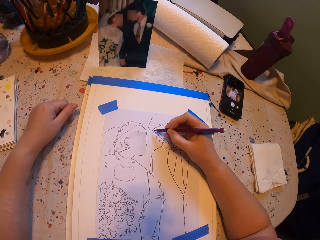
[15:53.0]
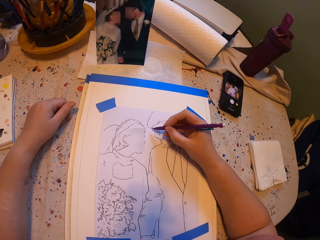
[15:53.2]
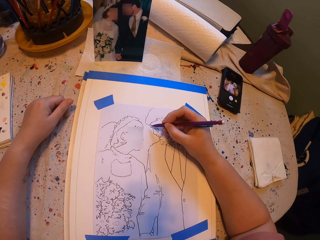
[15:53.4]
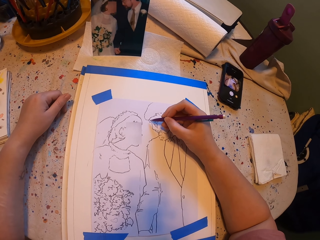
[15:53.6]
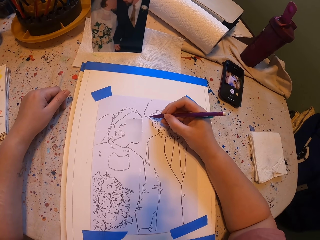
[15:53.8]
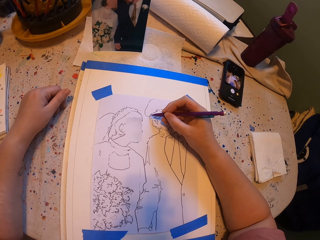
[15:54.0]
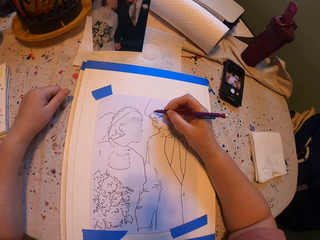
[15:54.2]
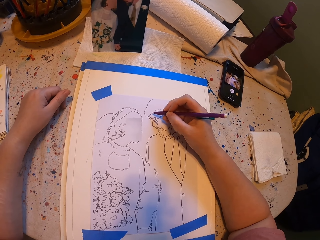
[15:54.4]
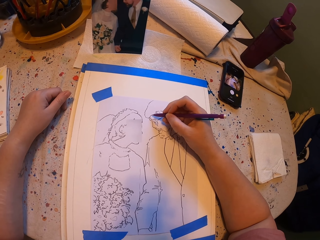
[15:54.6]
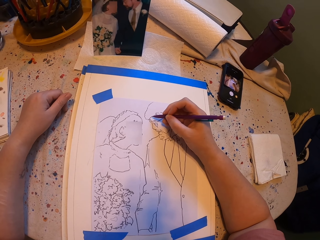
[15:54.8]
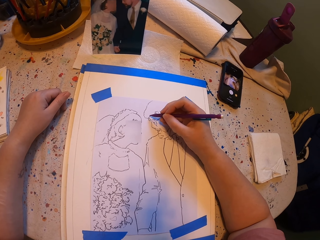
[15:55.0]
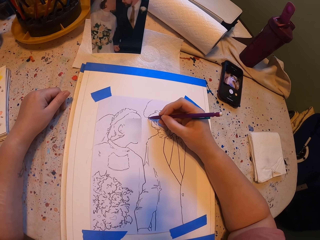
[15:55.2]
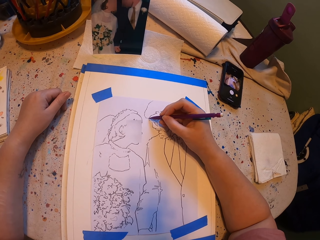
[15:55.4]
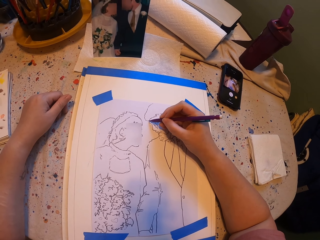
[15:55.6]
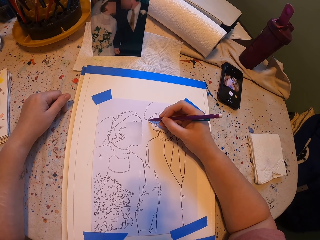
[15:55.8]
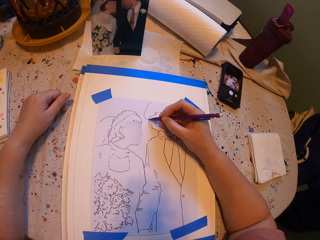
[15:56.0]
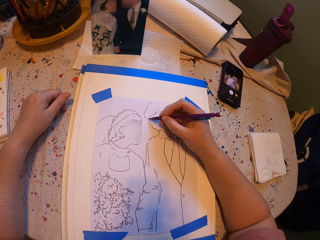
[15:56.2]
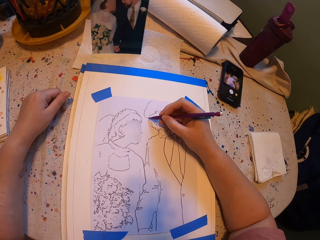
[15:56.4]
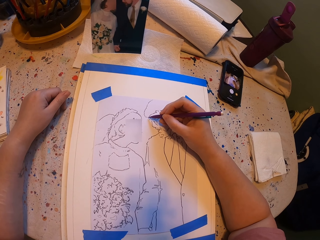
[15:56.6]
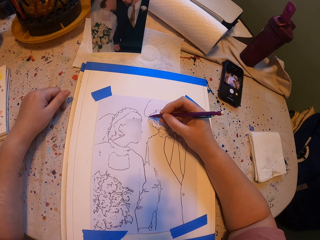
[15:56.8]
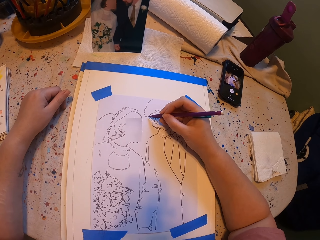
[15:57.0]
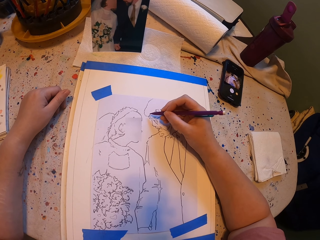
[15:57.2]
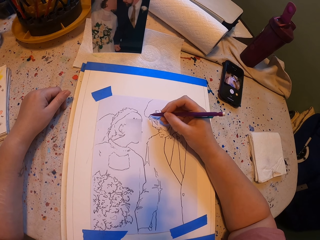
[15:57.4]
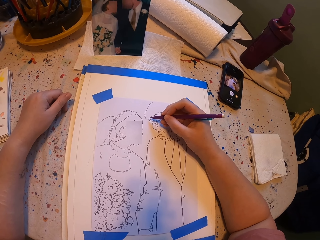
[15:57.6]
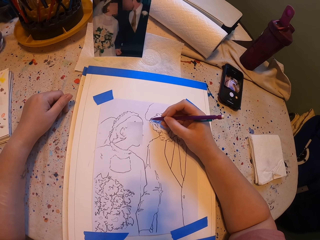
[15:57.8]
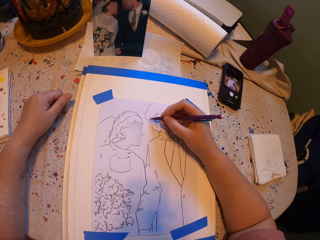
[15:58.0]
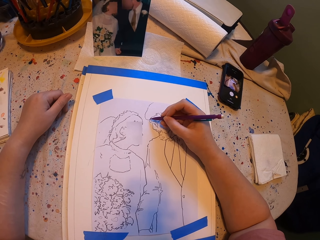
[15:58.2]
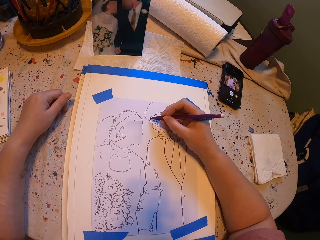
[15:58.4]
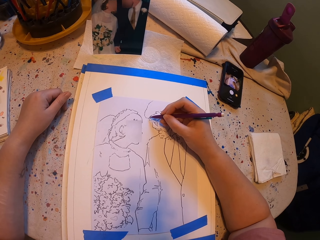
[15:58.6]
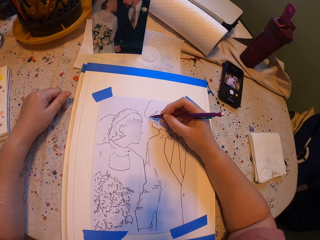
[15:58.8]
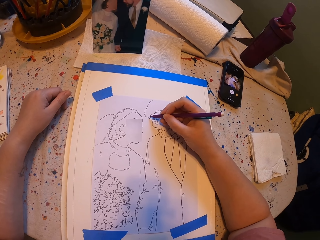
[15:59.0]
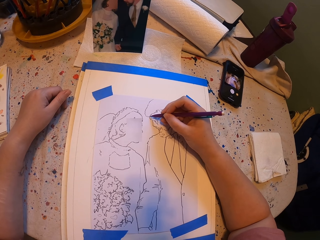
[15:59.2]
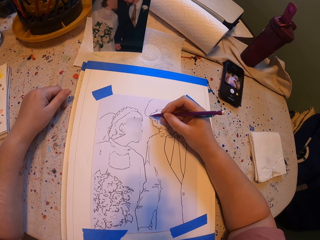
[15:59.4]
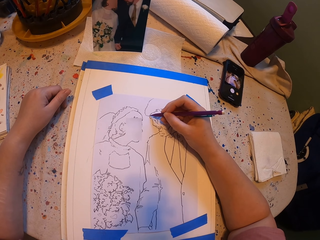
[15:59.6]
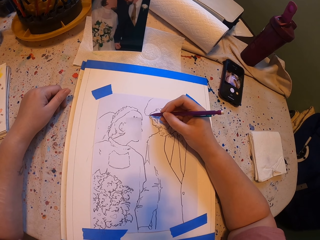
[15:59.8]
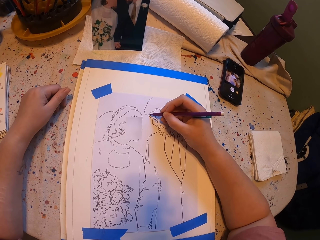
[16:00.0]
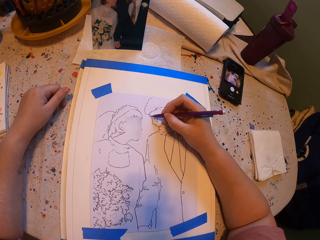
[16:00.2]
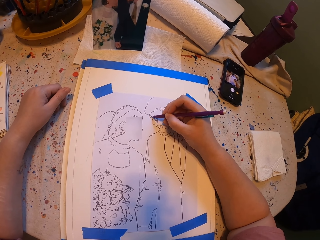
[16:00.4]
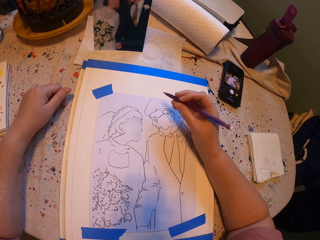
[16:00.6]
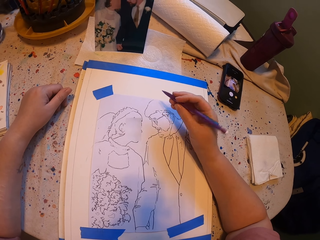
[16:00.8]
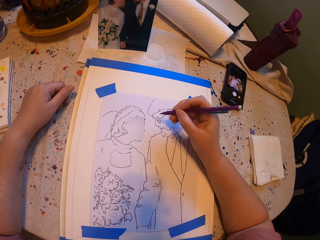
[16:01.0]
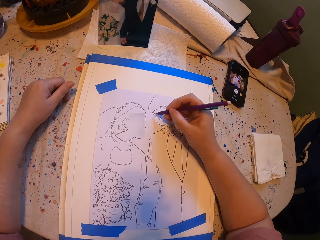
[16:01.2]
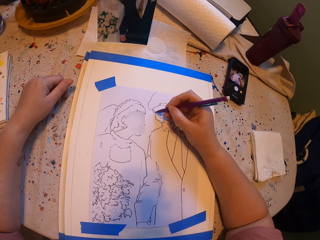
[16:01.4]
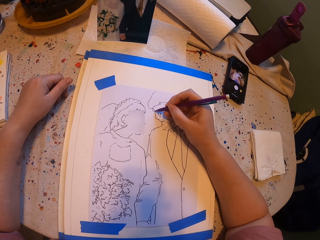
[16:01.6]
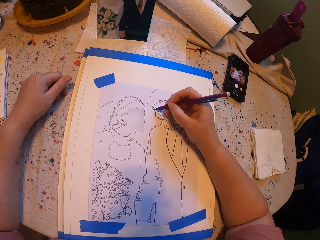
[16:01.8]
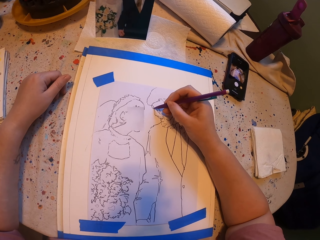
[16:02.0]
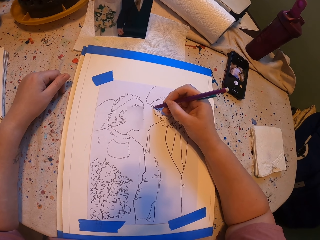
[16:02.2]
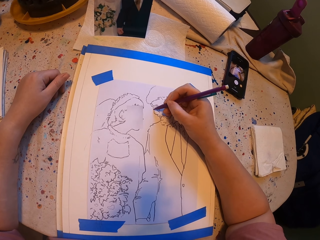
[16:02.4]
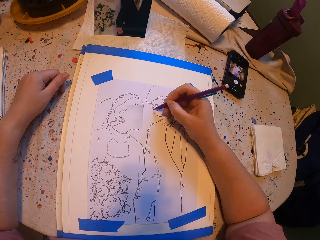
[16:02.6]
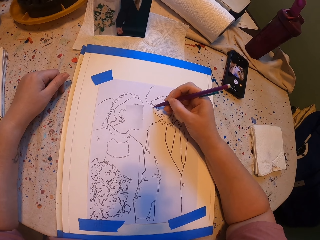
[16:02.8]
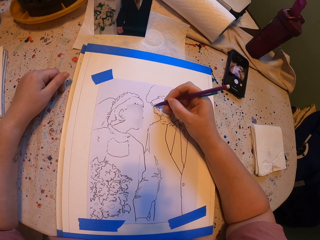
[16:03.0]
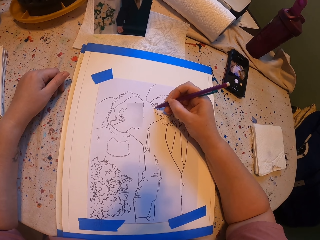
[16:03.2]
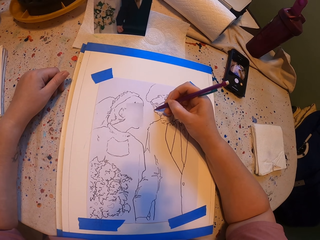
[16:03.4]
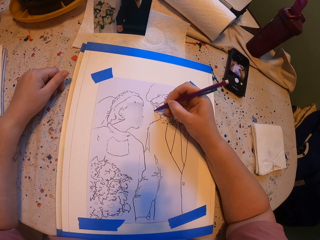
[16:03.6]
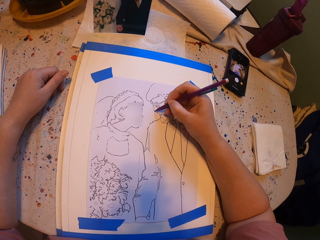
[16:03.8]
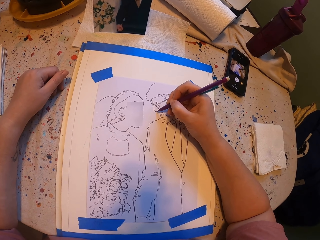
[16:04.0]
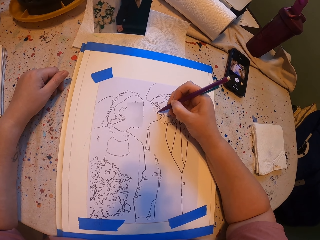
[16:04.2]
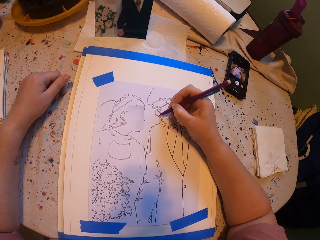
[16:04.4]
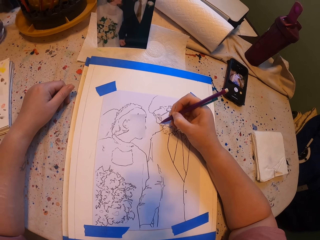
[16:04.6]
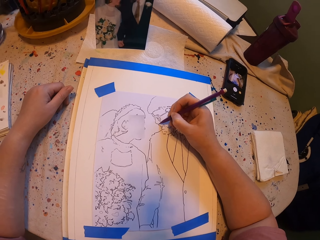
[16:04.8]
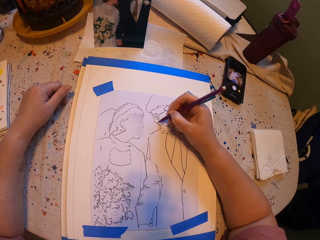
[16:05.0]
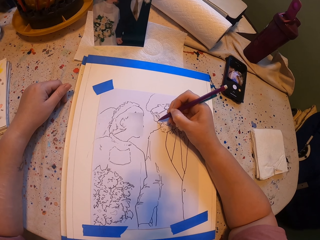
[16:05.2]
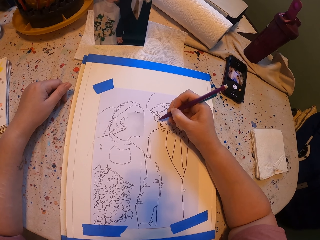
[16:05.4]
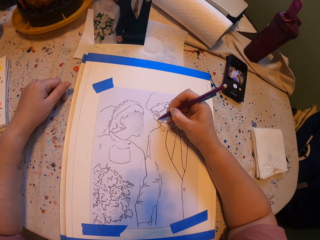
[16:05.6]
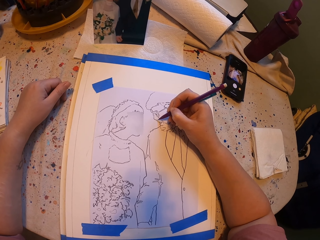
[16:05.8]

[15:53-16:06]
The camera wearer draws a drawing. They raise a hand. They draw the drawing.

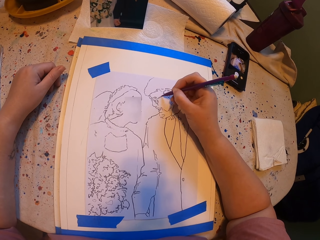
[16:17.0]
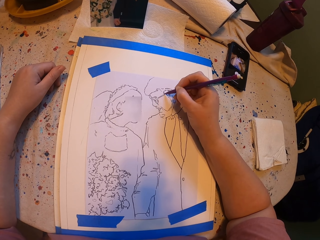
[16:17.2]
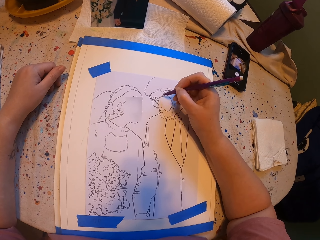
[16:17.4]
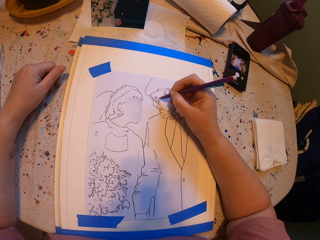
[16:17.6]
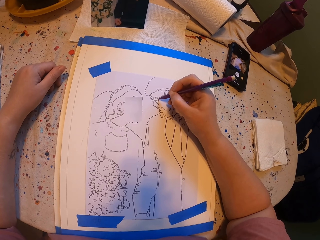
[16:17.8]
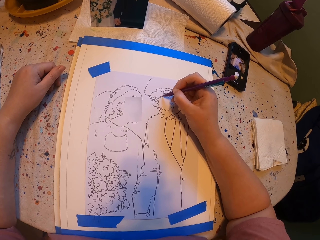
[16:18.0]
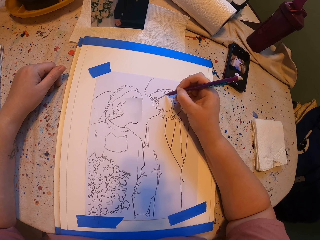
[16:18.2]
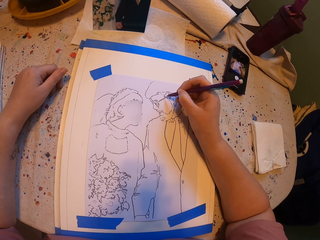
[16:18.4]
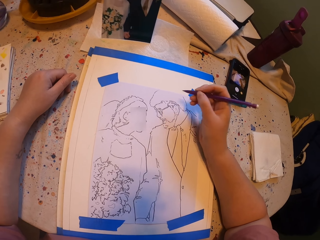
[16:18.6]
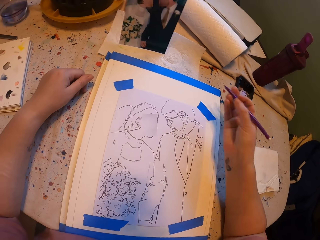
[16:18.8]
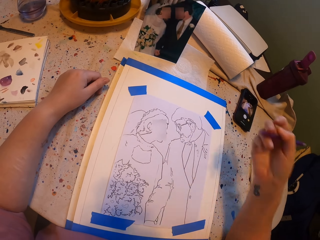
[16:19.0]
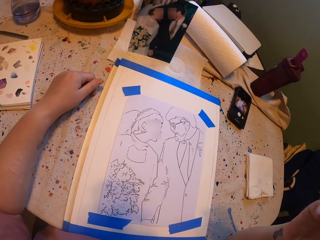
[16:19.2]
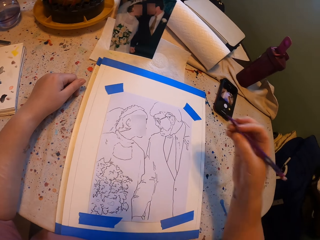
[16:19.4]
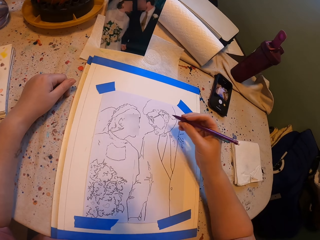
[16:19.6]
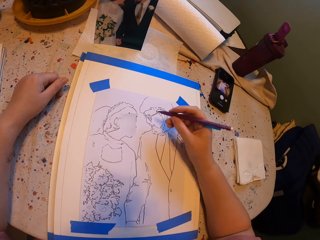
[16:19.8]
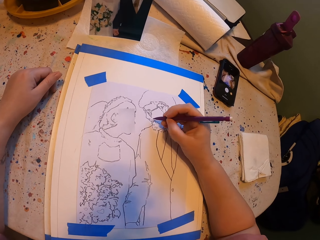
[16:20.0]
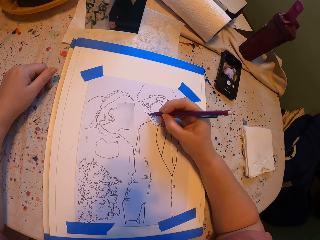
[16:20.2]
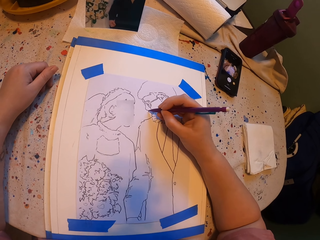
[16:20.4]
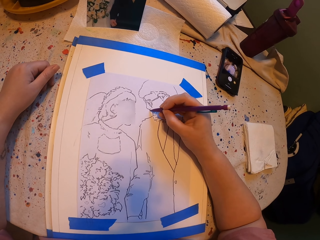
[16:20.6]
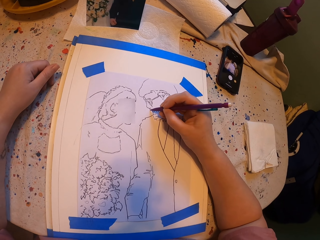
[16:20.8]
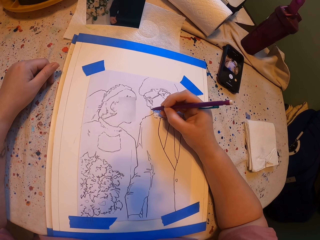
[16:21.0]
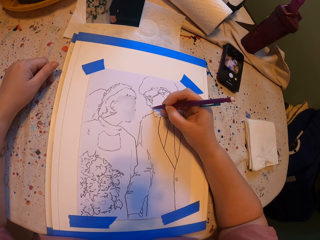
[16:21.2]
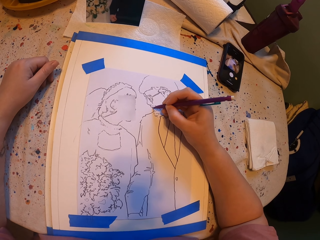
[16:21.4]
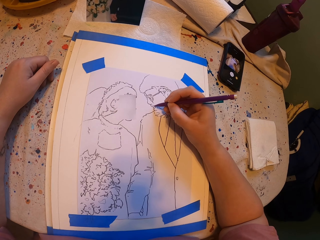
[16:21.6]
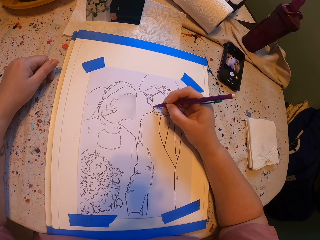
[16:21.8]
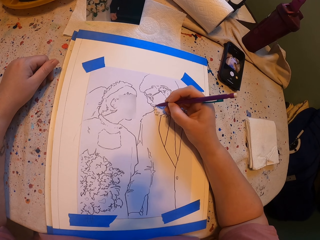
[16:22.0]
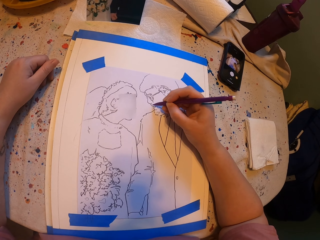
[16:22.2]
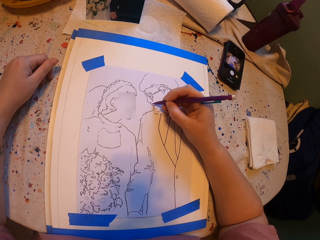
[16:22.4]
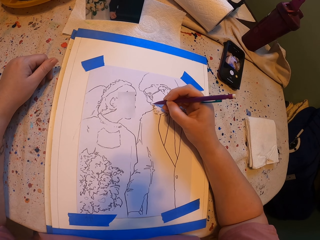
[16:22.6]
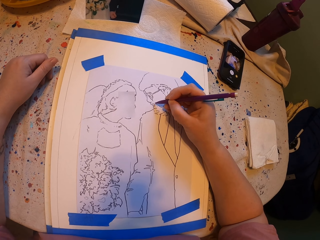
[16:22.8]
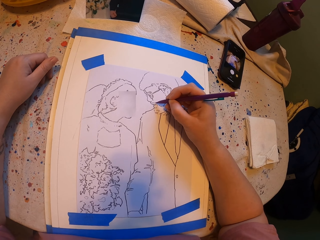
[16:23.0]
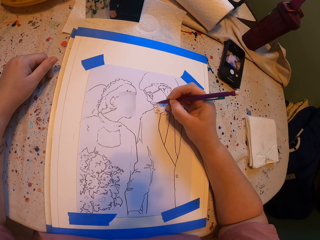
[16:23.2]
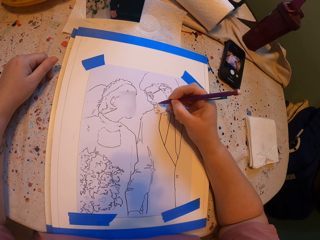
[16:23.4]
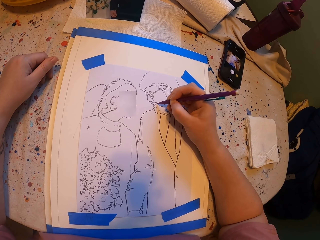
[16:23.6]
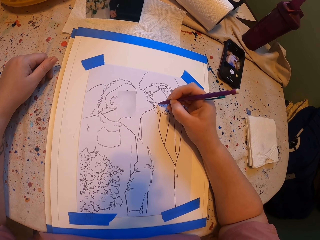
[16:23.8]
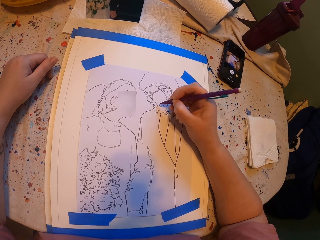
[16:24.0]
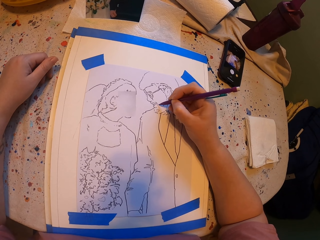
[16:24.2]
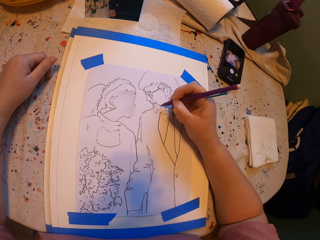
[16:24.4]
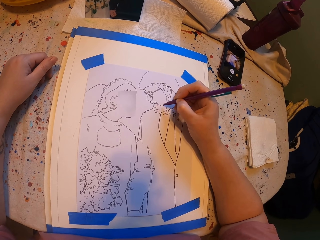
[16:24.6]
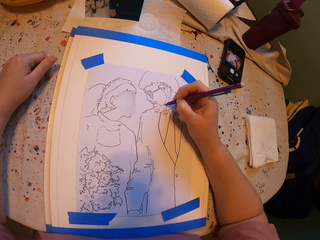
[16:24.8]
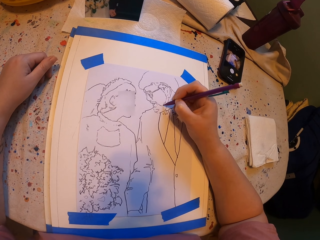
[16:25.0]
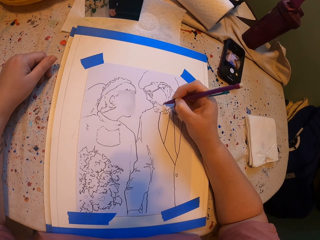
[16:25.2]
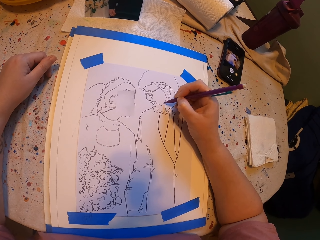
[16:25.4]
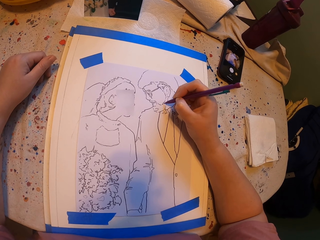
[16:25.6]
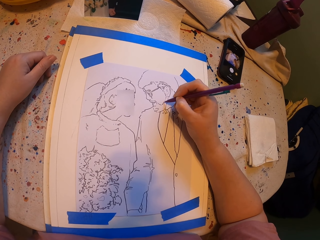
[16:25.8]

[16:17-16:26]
The camera wearer raises their hand. They draw a drawing.
